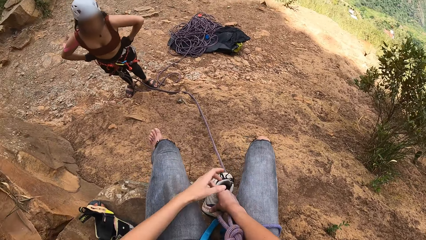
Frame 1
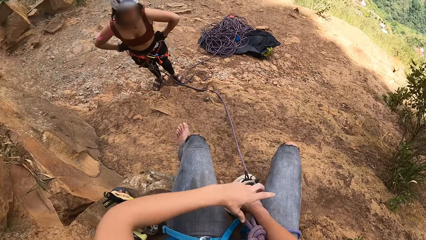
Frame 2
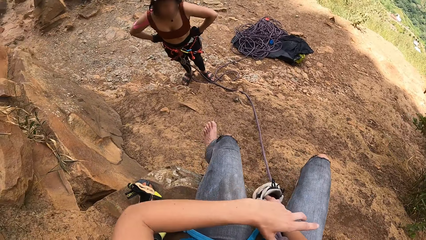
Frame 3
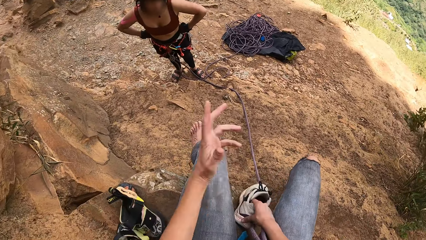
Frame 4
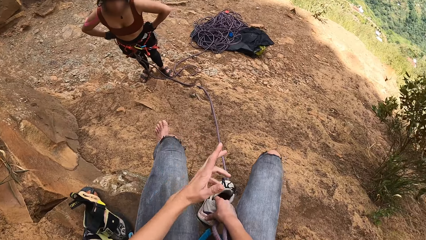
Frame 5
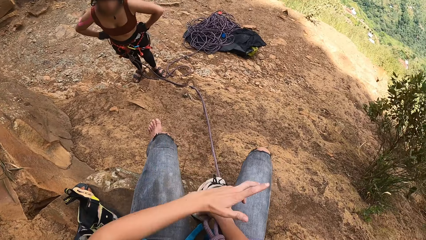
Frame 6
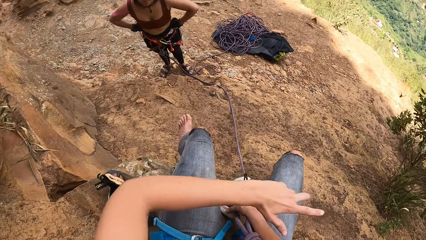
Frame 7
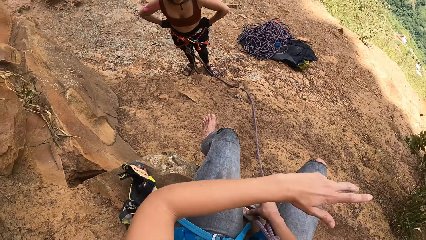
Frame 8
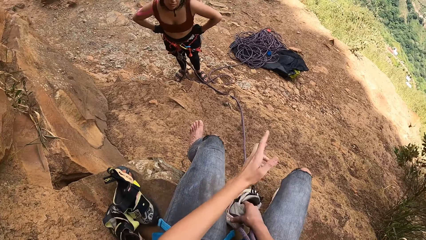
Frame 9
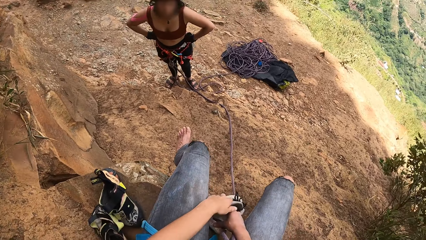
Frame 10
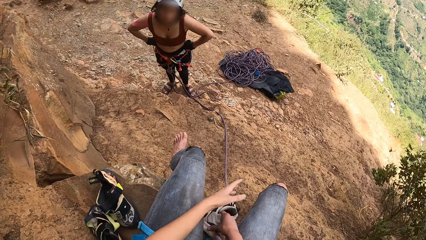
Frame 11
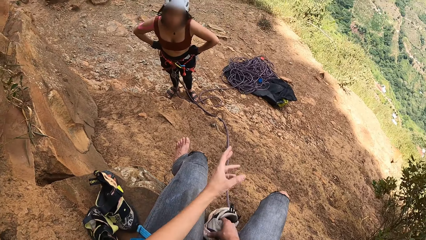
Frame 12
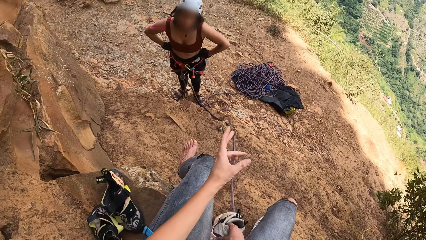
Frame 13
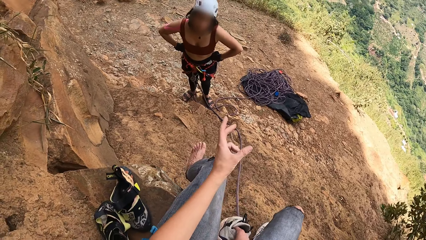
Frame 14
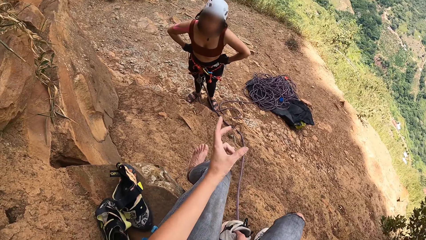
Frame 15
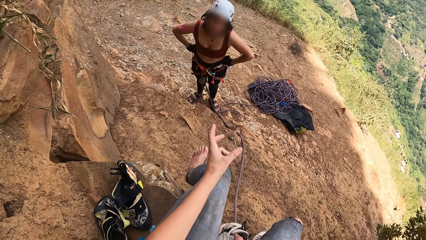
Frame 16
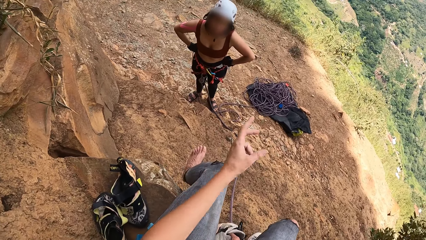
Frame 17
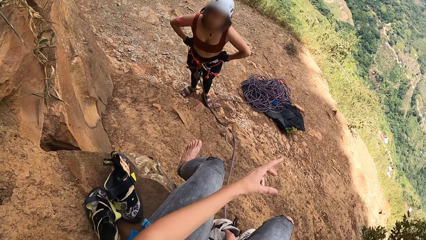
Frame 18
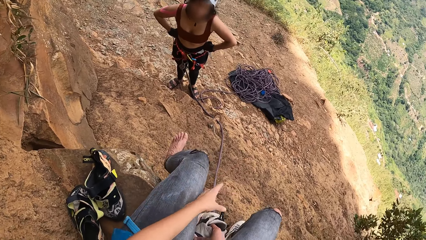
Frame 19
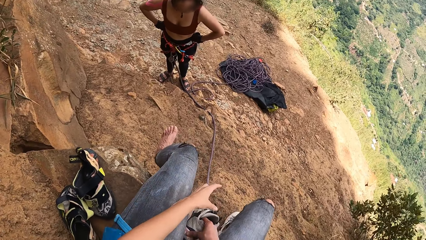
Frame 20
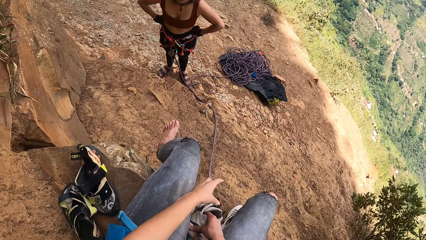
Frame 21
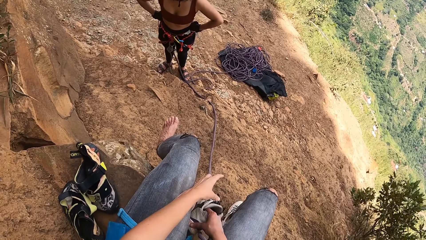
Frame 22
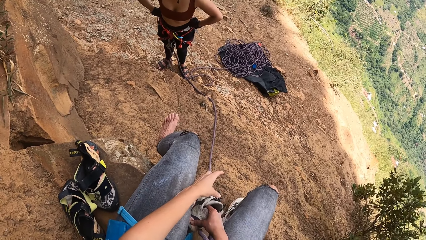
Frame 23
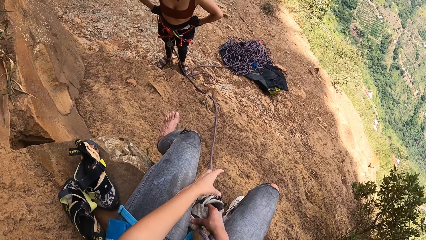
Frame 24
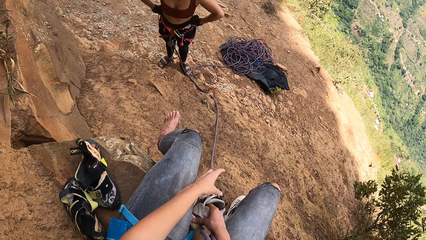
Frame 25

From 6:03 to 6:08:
A lady grabs the waist with both hands. The camera wearer moves her hands. She communicates with the lady.

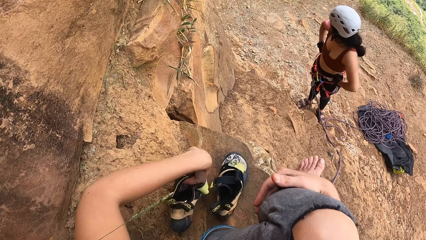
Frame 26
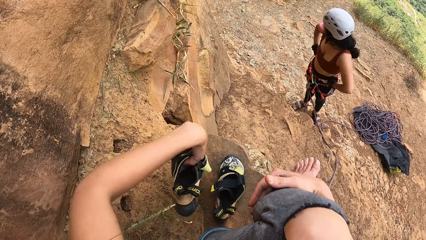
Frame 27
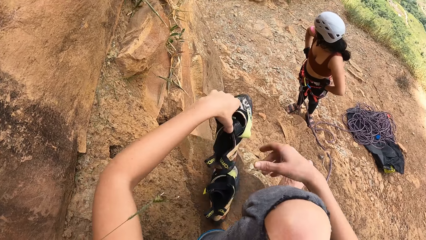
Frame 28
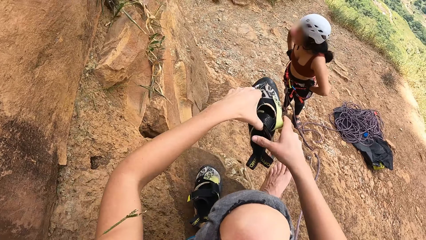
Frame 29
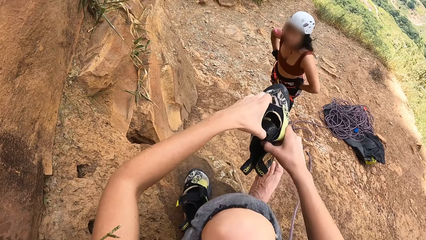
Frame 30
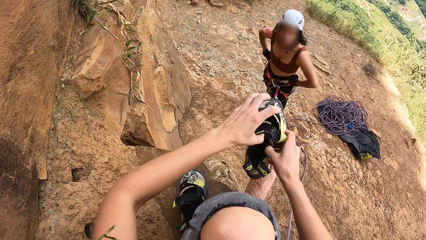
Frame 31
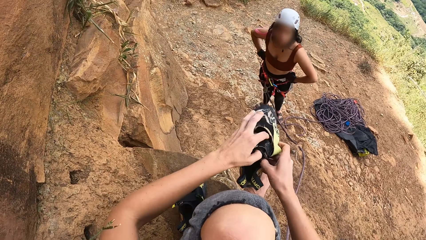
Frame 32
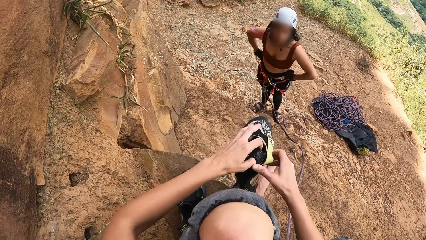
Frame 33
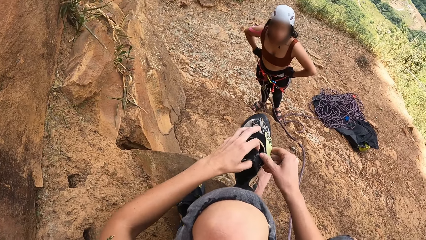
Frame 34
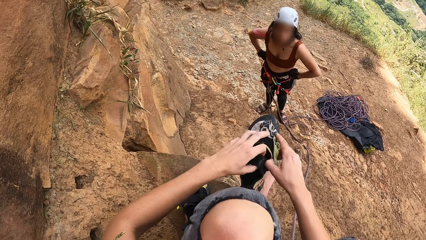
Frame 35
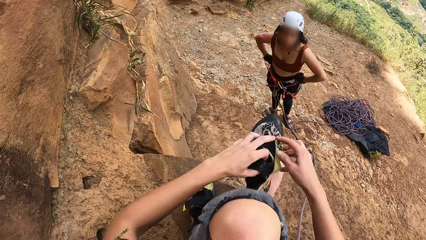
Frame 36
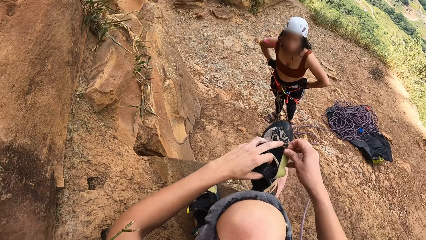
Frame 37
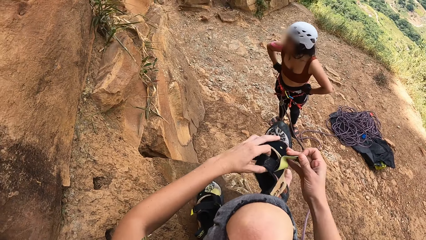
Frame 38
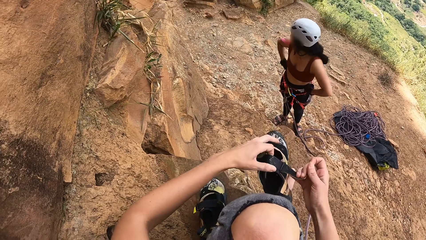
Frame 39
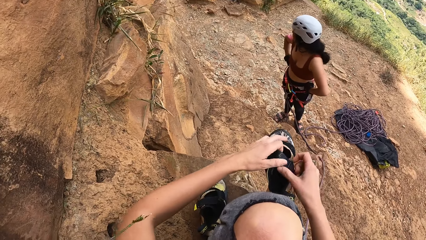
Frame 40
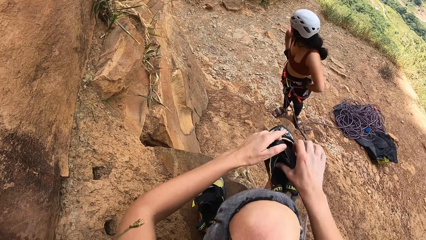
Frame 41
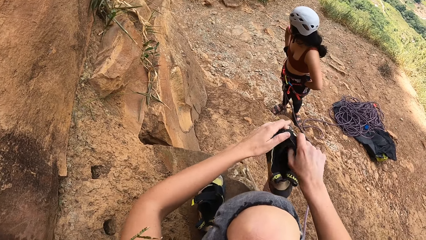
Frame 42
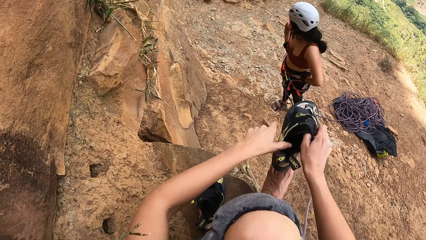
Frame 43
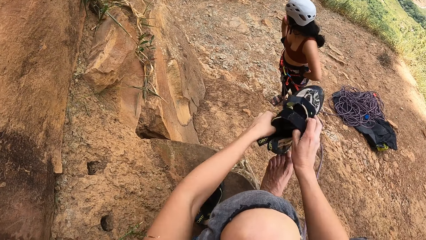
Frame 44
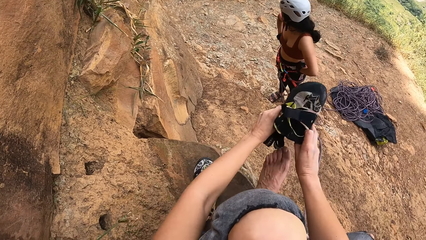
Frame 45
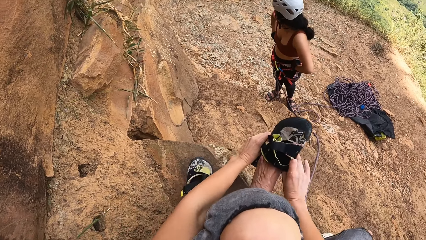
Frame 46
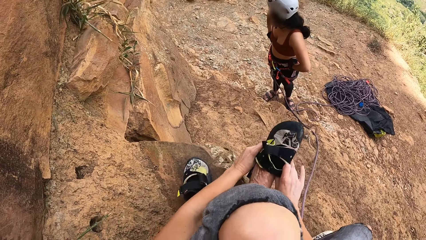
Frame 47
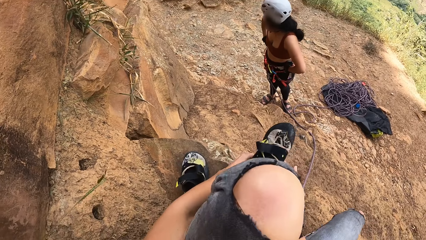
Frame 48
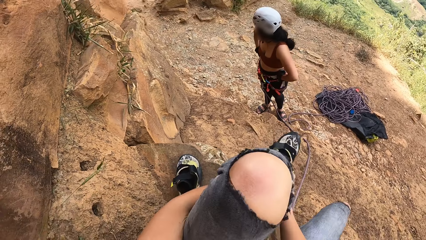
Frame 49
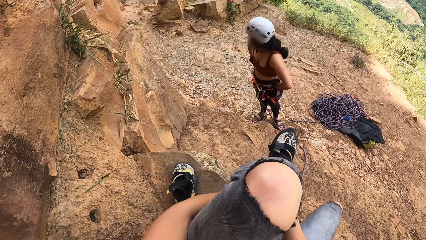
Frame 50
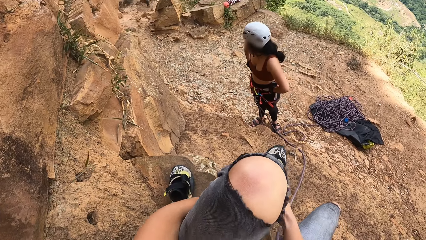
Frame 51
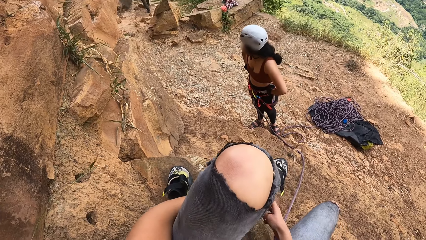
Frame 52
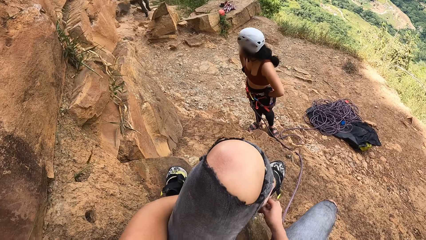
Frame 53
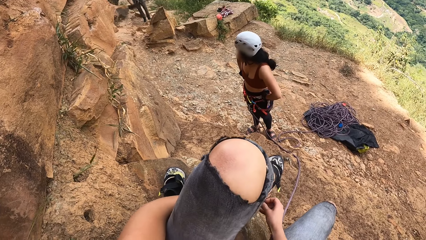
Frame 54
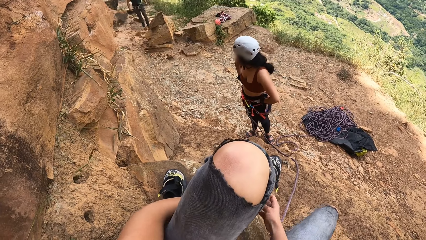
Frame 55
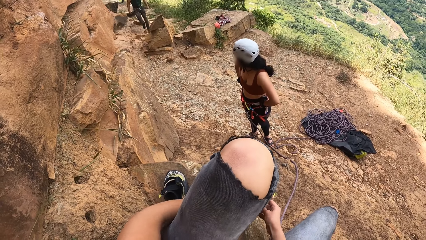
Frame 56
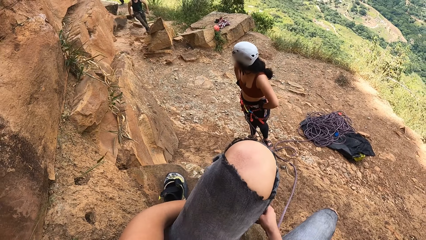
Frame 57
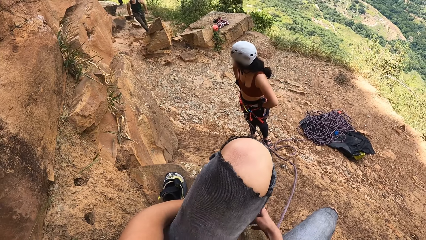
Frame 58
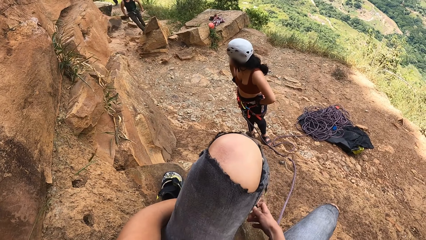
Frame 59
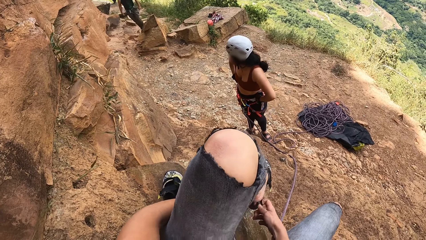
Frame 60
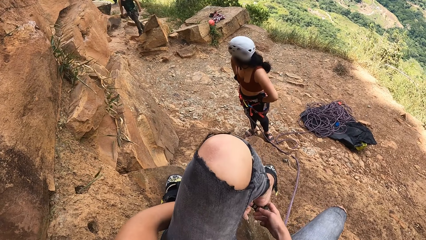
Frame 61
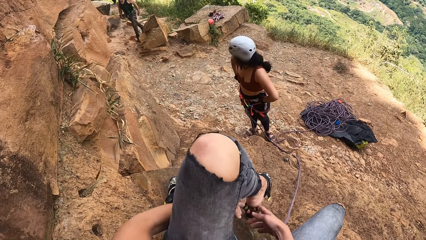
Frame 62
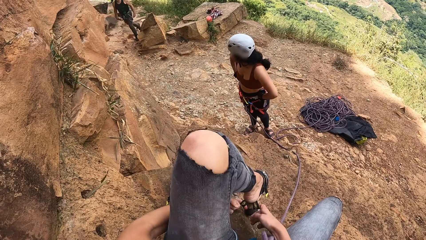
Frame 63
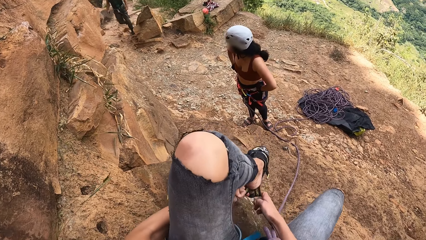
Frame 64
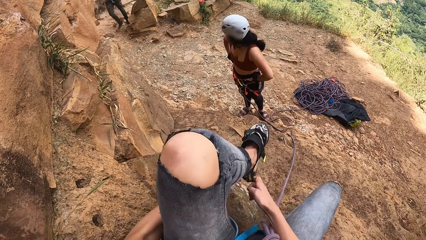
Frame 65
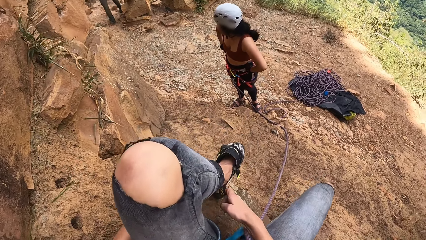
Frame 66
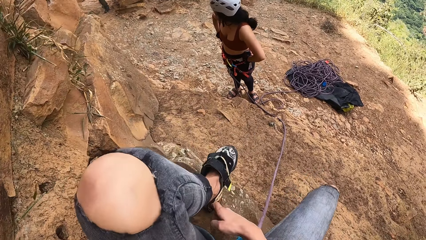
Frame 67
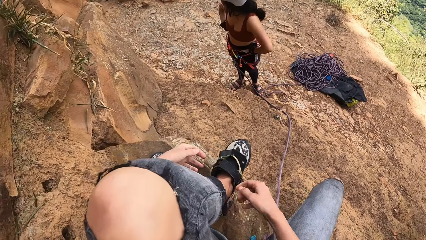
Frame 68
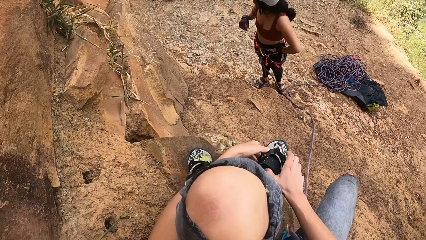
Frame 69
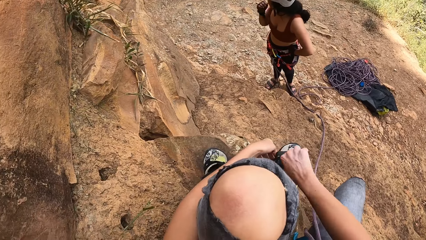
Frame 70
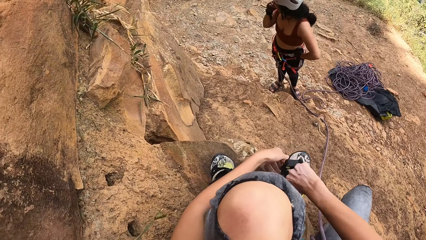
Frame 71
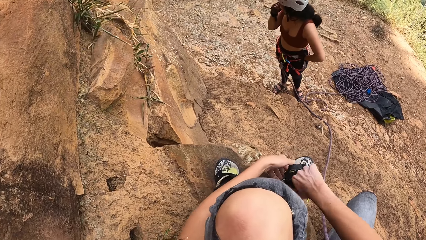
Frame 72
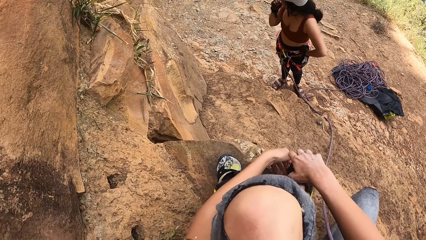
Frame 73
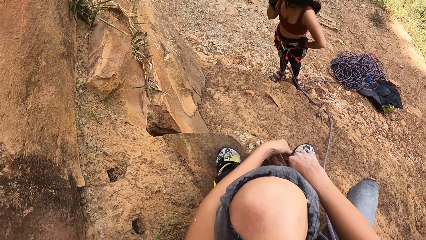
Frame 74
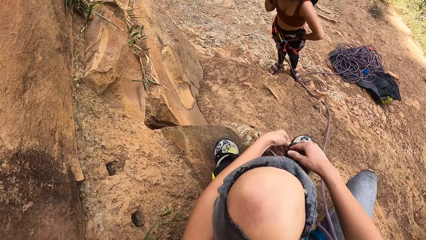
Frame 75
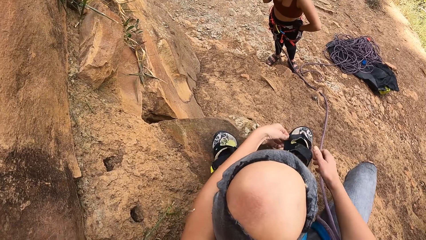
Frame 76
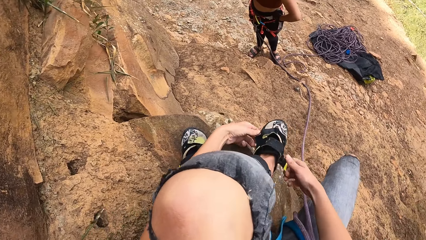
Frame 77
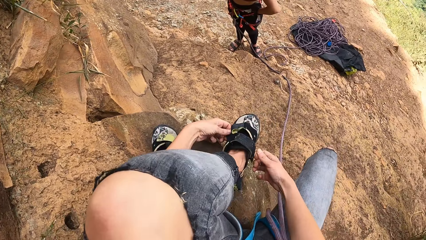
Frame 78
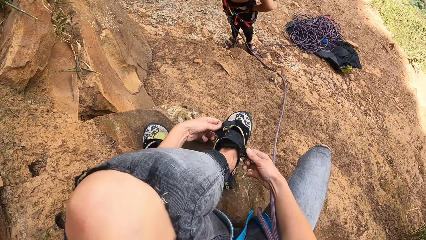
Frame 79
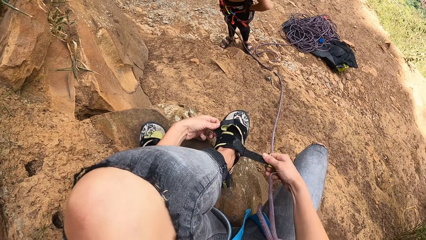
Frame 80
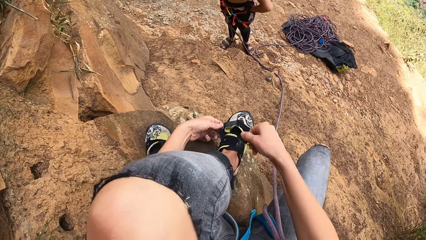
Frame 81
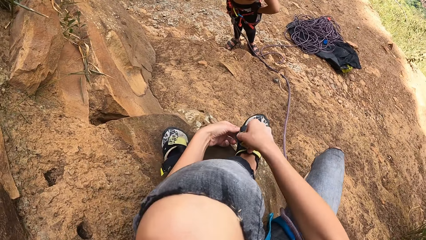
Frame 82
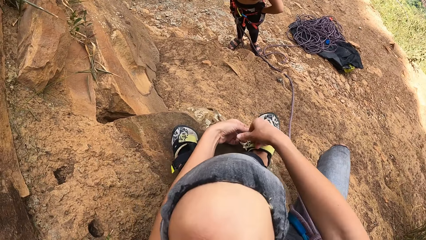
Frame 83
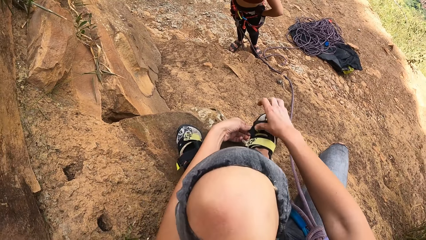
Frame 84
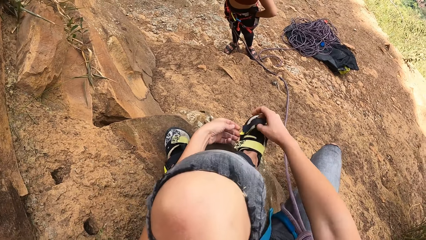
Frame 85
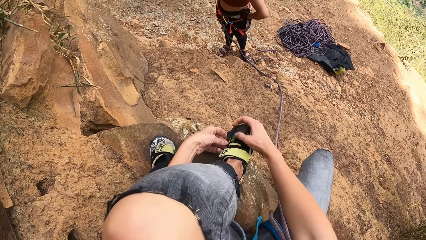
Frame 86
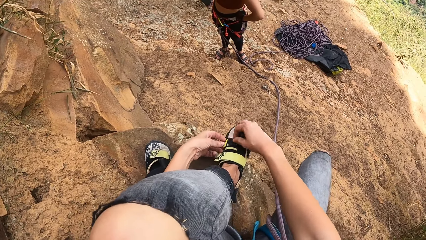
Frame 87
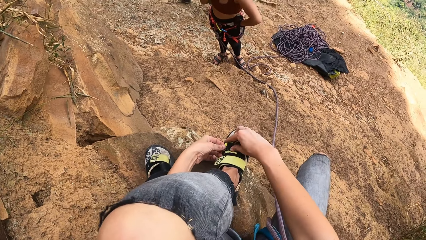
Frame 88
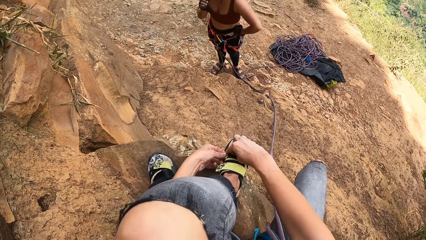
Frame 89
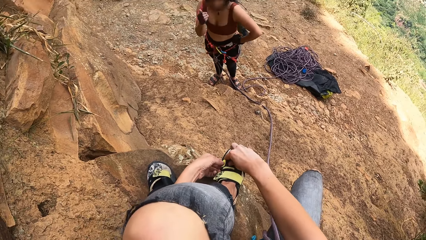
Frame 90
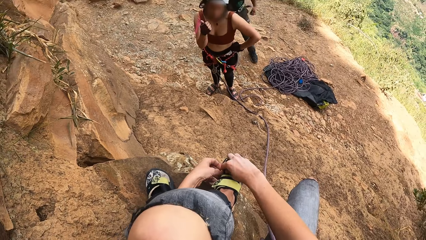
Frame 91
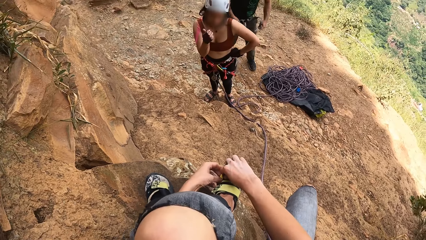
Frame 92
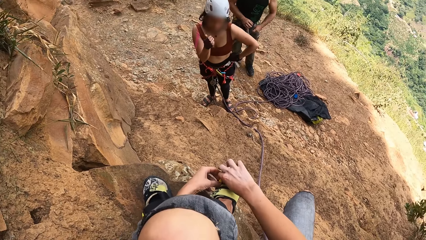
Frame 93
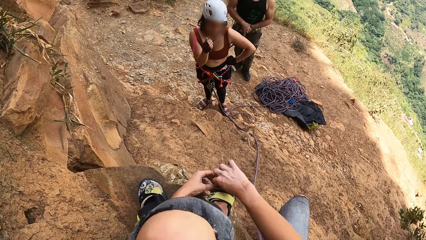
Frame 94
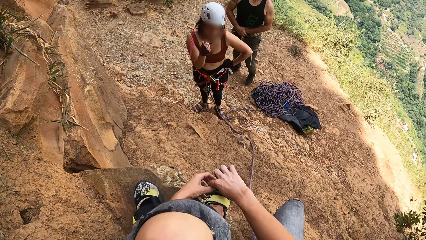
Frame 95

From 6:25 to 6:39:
The camera wearer picks up a shoe on the rock with the left hand. She holds the shoe with both hands. She opens the shoe. A woman looks around. The camera wearer wears the shoe on the left leg. A man walks around the mountain. The man converses with the woman. The camera wearer wears the shoe on the left leg. She ties her shoes.
